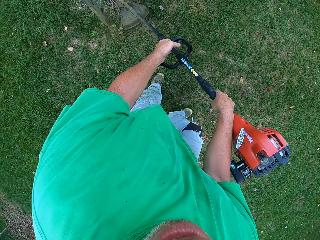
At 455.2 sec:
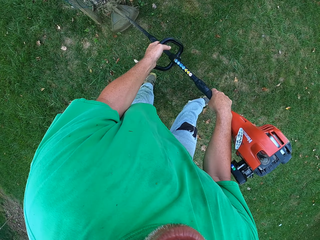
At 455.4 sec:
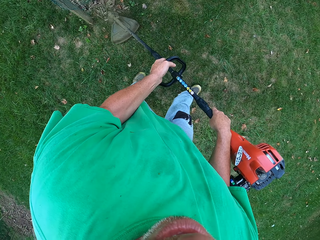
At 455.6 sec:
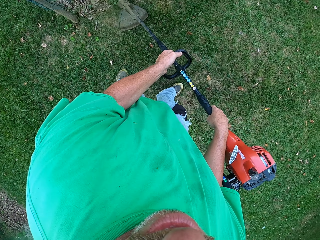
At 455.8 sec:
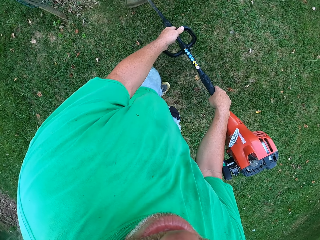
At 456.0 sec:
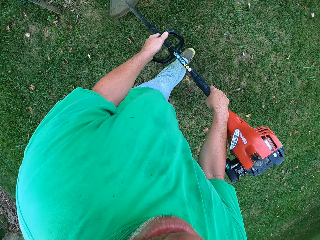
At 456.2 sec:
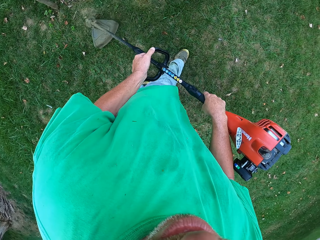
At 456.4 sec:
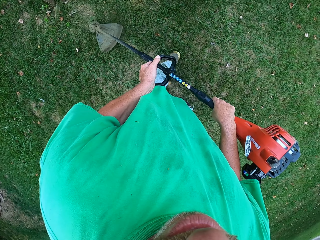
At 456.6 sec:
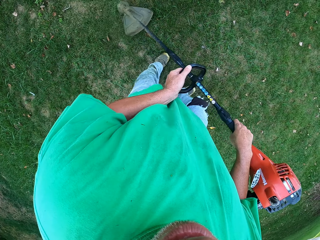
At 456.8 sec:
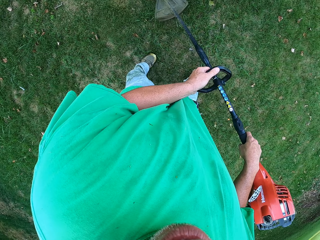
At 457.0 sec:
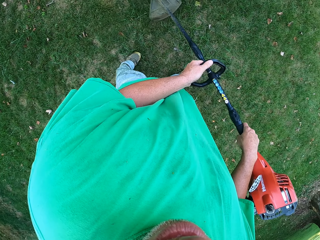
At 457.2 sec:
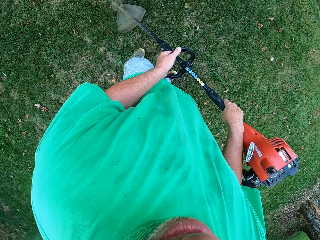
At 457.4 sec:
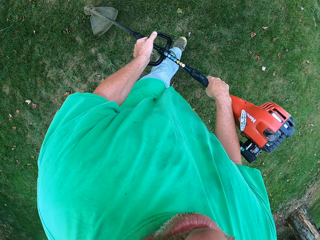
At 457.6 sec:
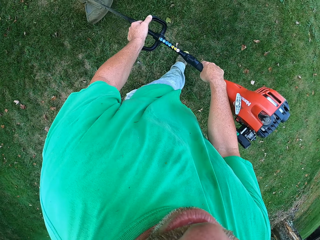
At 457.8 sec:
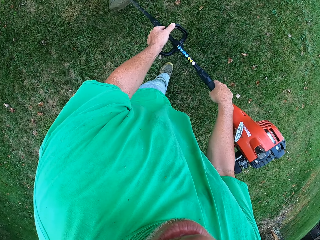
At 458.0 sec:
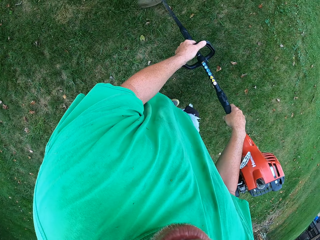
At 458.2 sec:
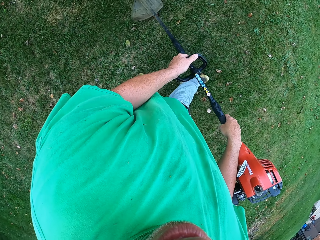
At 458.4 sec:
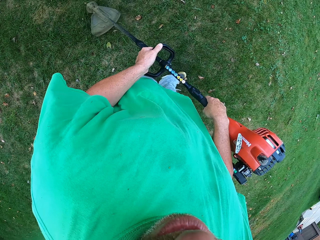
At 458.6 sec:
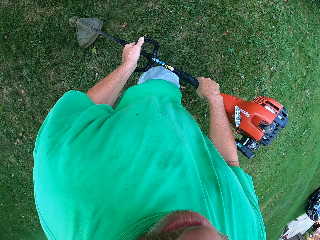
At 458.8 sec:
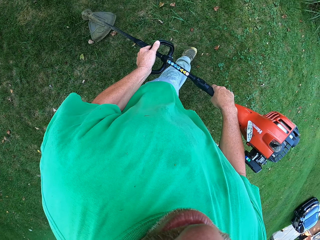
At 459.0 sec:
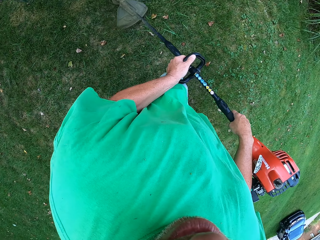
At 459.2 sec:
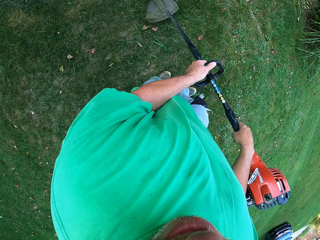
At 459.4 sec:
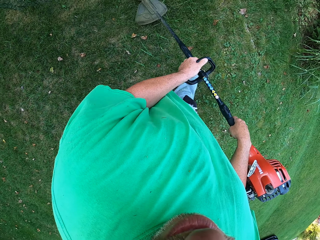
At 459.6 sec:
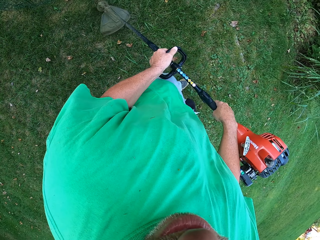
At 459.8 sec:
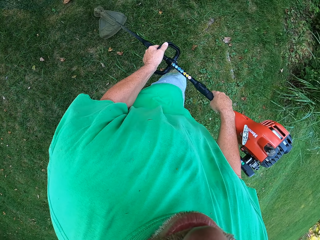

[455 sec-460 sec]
The camera wearer cuts grass with a brush cutter.

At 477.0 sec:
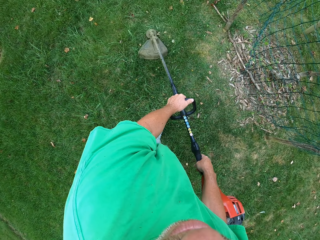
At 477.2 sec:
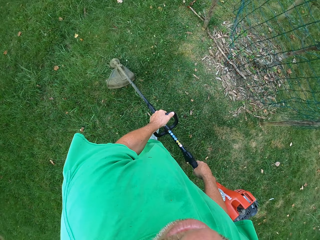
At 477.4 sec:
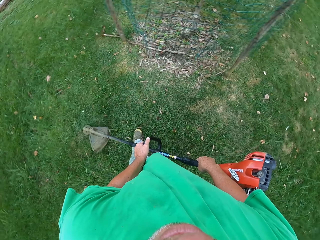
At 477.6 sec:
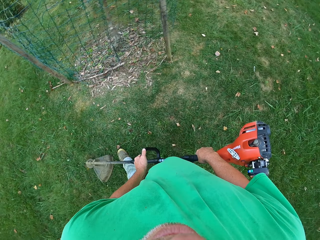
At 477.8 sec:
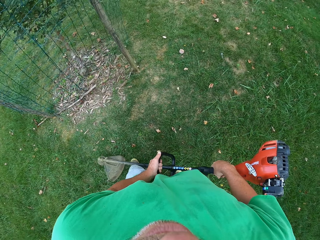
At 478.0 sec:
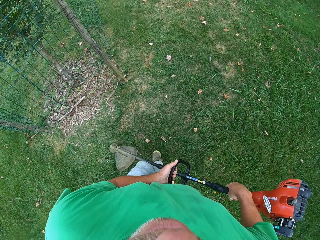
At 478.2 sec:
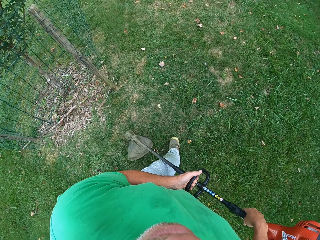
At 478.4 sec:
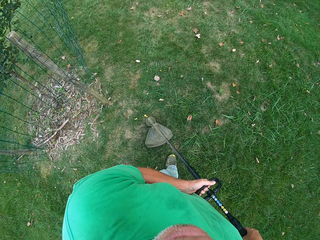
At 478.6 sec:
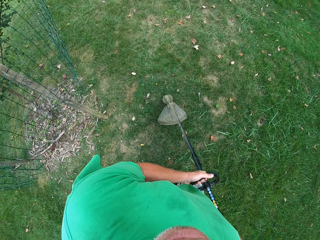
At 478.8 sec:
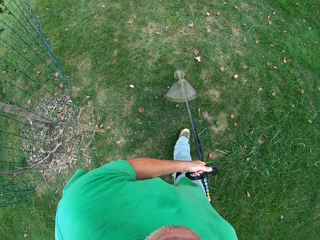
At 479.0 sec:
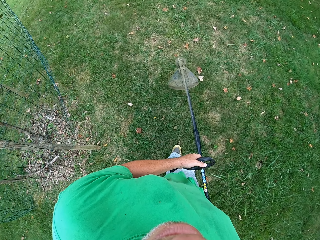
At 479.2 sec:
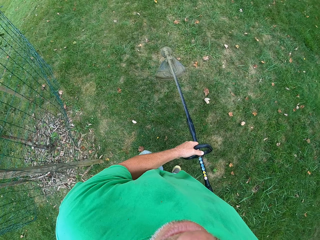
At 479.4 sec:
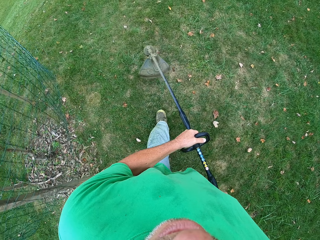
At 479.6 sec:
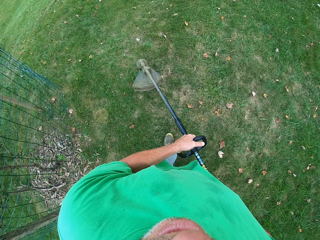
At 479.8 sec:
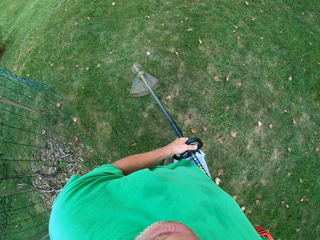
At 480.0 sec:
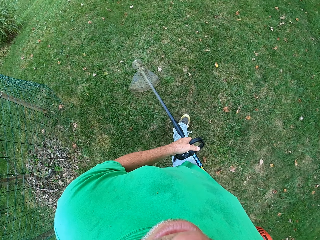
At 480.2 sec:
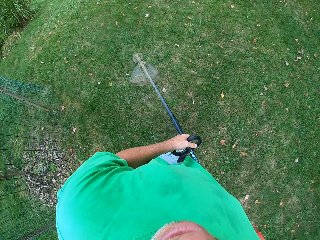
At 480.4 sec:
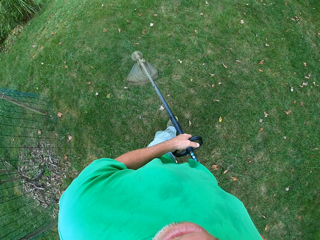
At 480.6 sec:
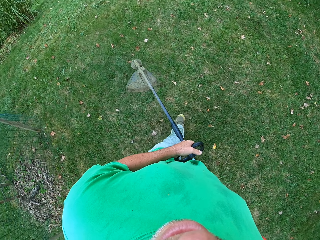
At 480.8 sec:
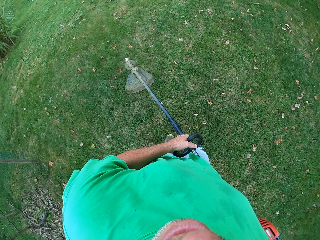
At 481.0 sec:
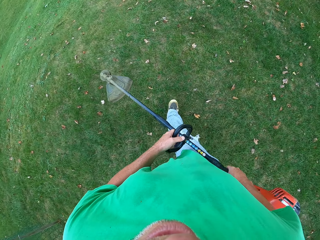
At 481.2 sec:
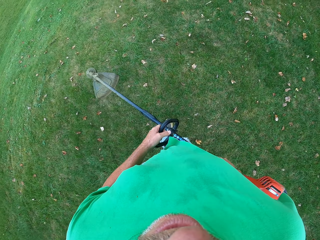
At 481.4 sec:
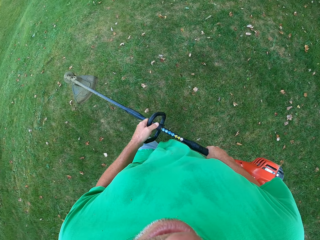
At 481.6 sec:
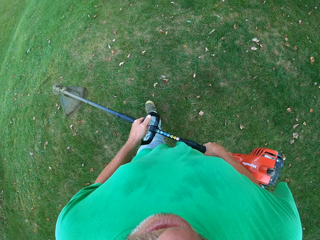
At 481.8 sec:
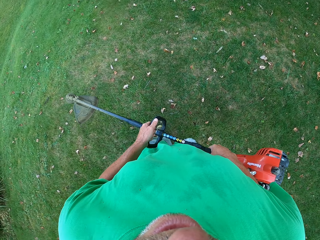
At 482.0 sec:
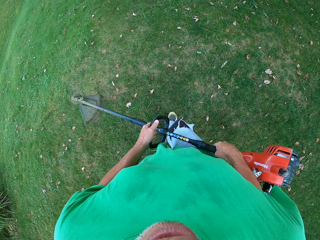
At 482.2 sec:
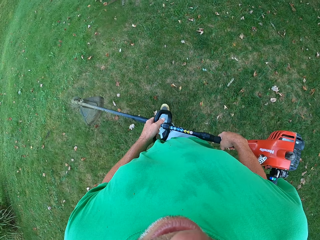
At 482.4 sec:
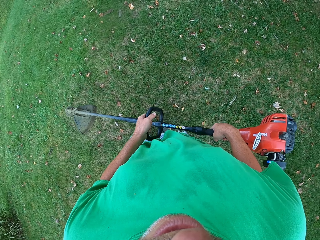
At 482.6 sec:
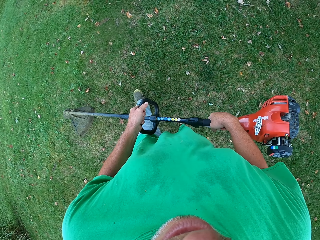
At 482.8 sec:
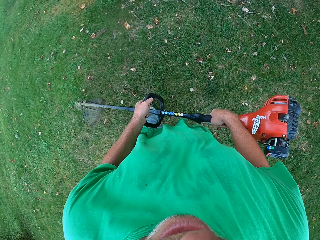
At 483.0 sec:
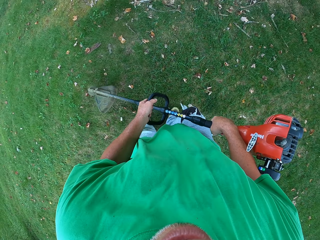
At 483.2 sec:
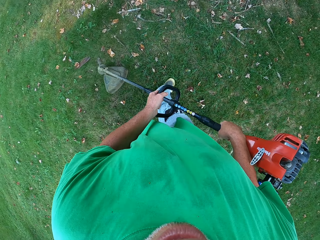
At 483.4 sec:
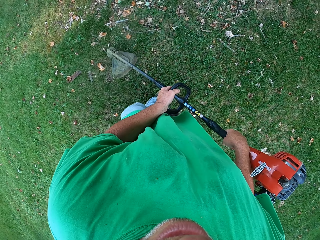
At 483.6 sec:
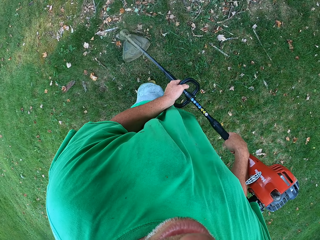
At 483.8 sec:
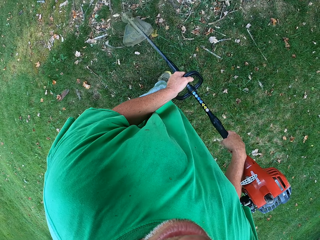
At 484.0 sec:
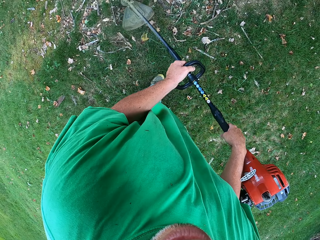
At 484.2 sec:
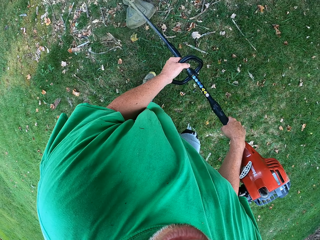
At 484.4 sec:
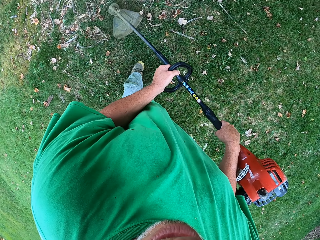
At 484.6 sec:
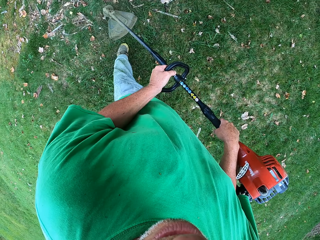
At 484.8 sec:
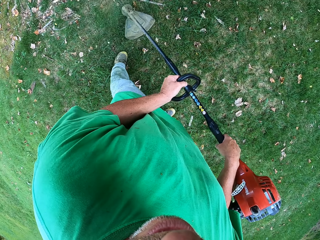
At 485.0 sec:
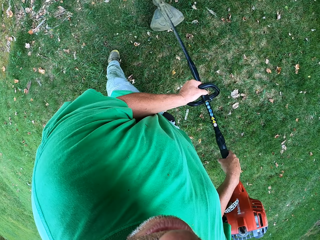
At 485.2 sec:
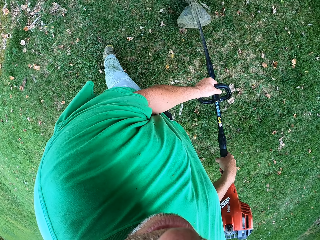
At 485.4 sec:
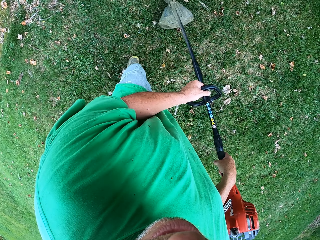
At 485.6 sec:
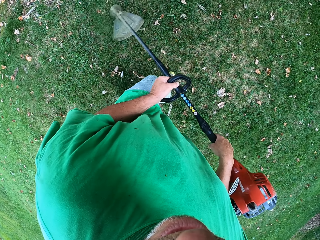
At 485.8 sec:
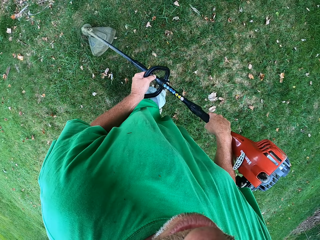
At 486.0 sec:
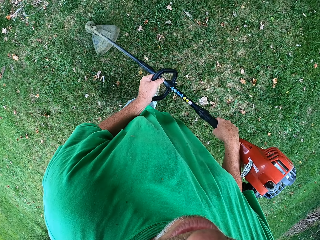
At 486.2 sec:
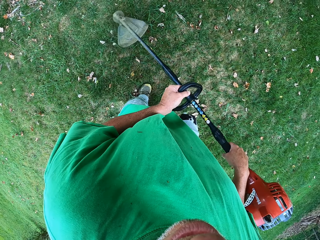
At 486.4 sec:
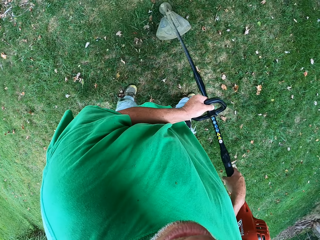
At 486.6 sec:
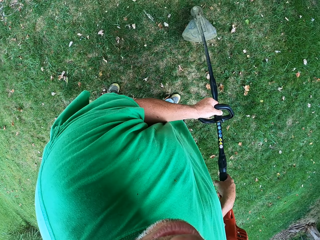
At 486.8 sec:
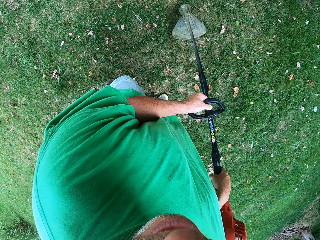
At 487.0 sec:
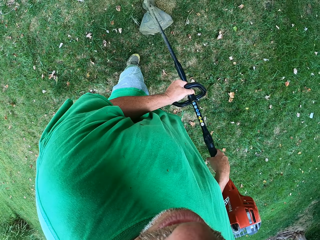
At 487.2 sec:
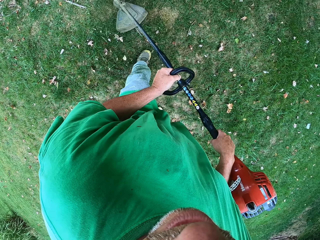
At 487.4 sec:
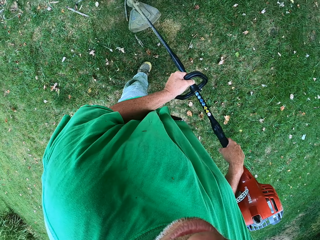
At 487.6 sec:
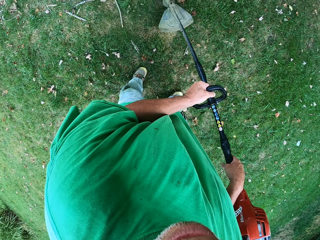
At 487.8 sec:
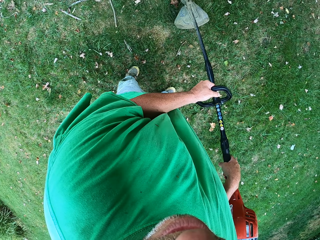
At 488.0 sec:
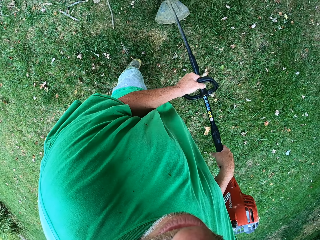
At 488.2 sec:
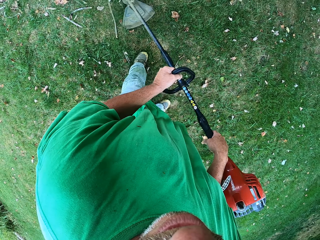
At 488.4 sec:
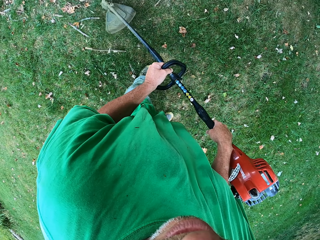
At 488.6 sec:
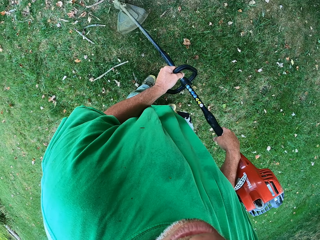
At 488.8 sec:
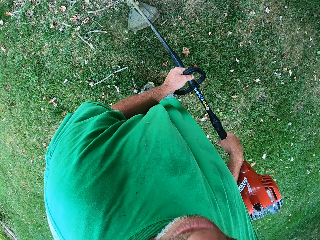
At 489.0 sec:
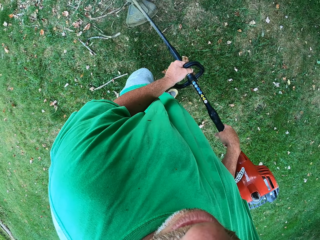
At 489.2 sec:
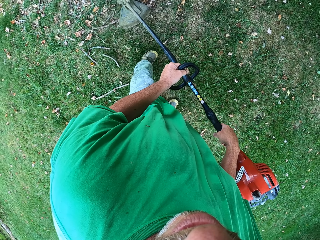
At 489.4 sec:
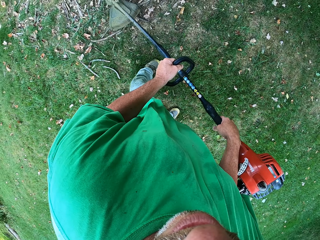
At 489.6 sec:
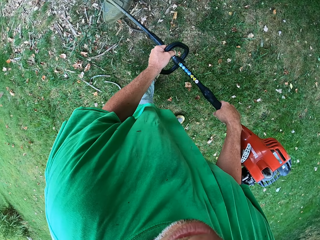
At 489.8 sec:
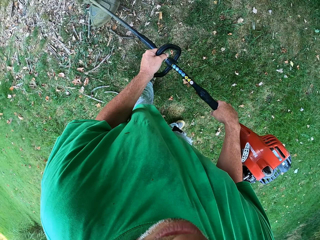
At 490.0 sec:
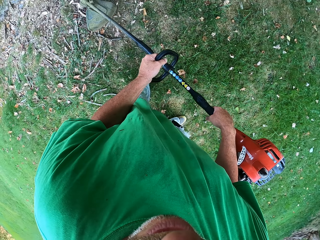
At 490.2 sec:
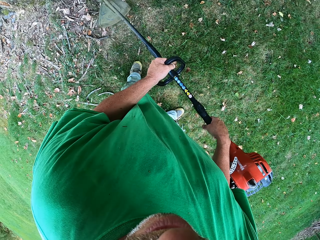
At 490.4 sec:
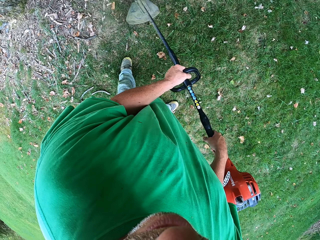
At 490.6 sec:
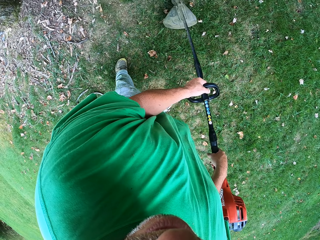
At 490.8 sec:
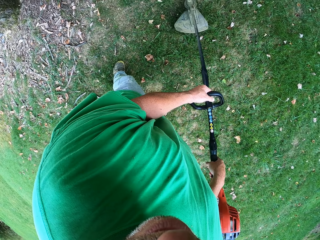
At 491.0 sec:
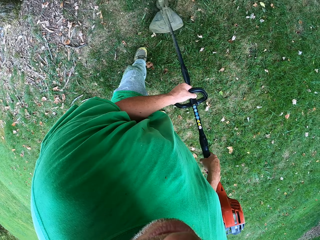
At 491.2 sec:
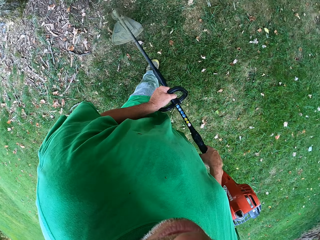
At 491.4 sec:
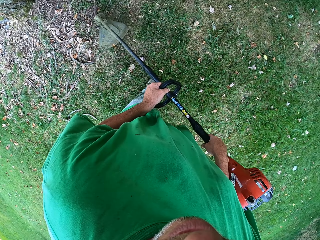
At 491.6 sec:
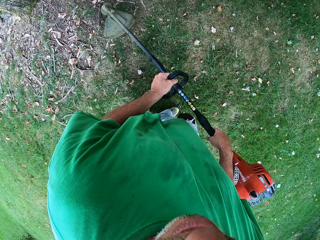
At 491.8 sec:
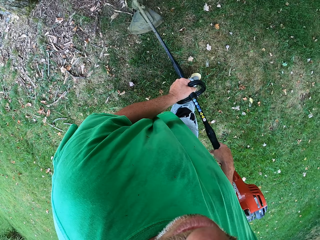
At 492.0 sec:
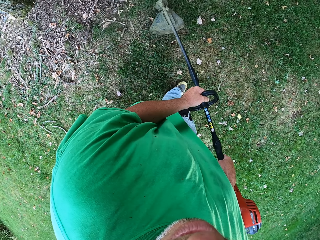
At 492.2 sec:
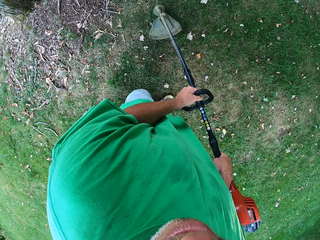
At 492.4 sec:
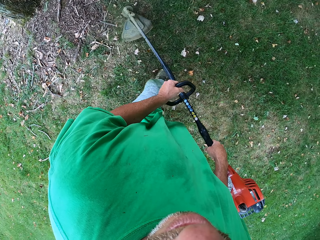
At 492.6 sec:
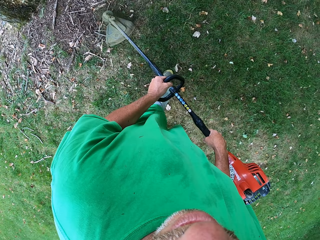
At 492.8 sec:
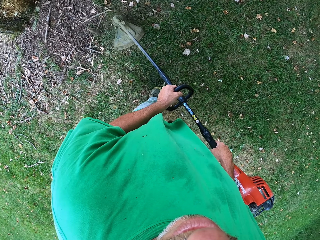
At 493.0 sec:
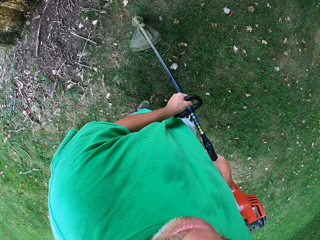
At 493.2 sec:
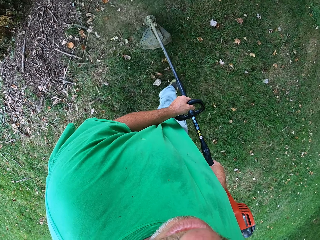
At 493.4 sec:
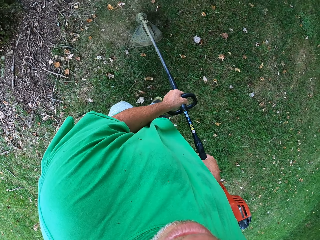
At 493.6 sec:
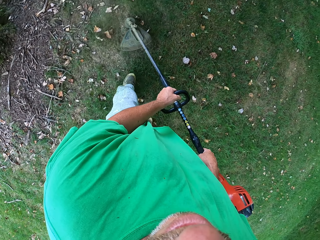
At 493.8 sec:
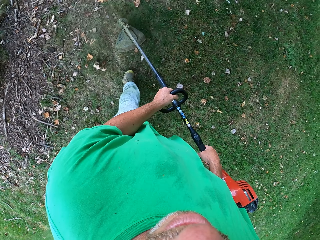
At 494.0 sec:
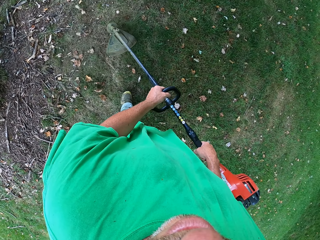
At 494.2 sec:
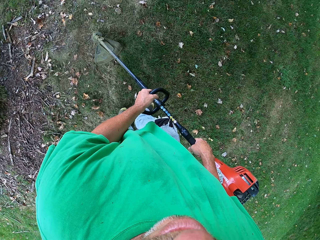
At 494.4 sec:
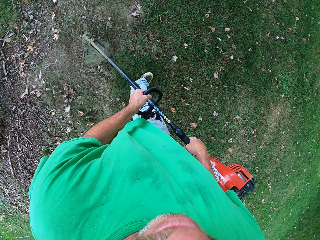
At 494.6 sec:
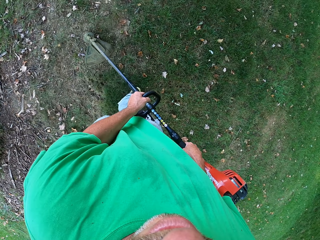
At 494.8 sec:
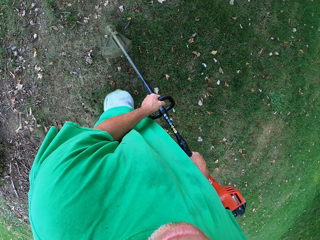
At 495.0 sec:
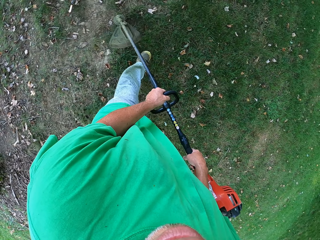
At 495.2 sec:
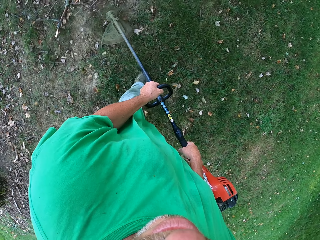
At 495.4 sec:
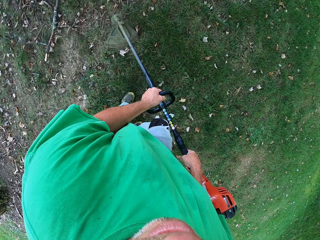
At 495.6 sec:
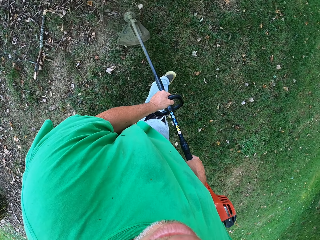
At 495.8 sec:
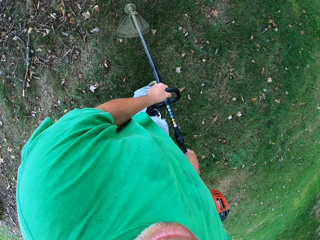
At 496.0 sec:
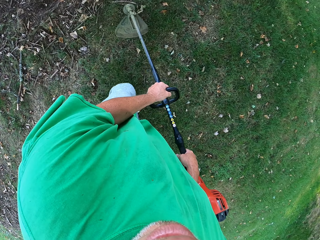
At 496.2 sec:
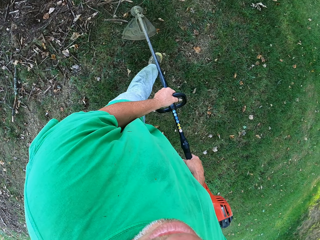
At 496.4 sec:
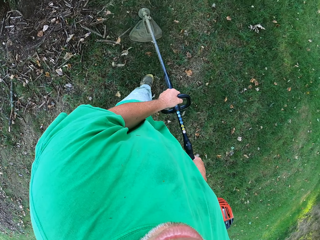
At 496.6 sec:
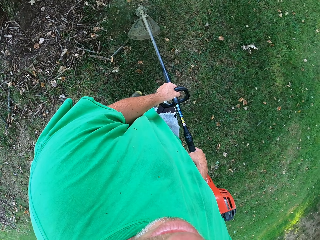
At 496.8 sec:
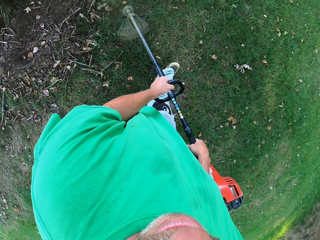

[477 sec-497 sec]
The camera wearer looks around a garden. They cut grass with a brush cutter. They walk around the garden. They cut the grass with the brush cutter. They walk around the garden. They cut the grass with the brush cutter. They walk around the garden. They cut the grass with the brush cutter.
